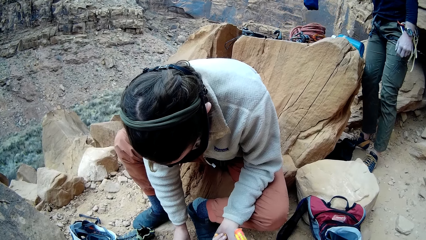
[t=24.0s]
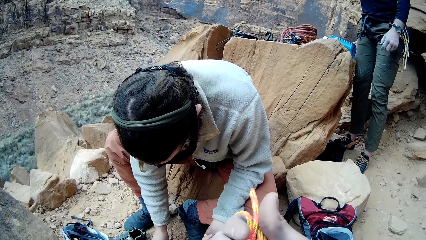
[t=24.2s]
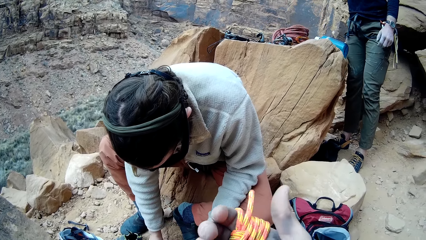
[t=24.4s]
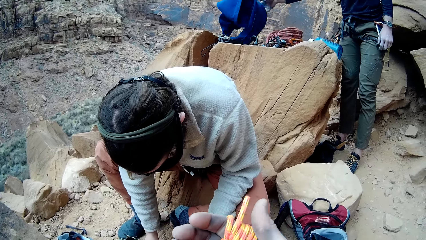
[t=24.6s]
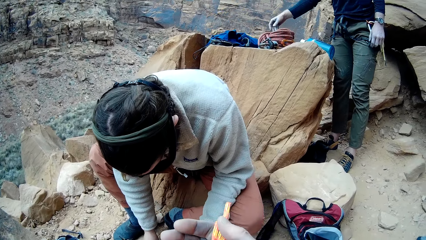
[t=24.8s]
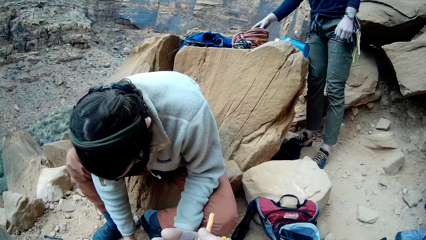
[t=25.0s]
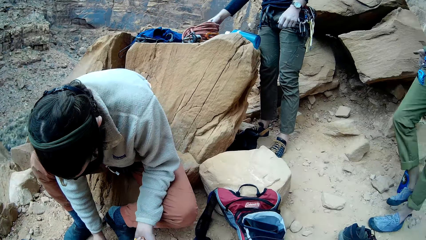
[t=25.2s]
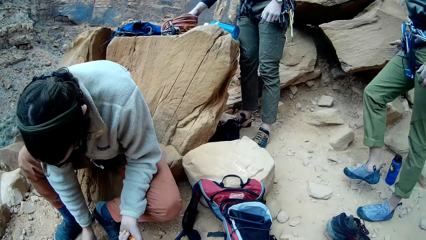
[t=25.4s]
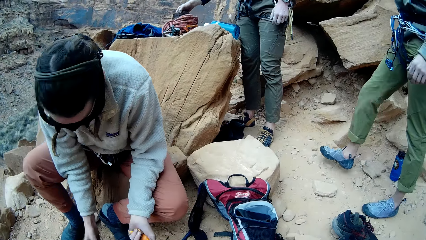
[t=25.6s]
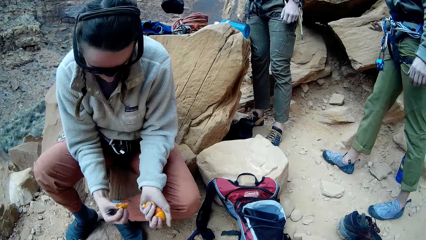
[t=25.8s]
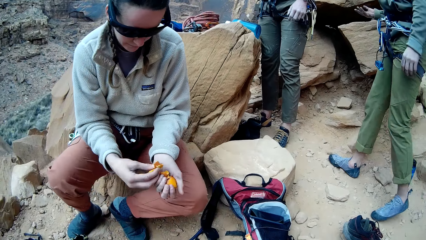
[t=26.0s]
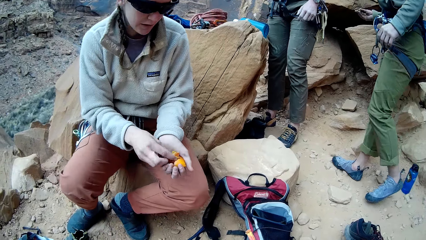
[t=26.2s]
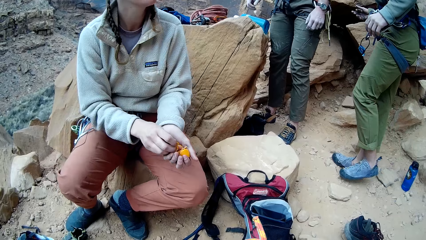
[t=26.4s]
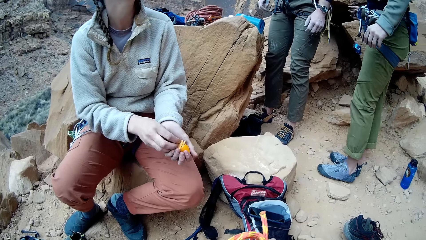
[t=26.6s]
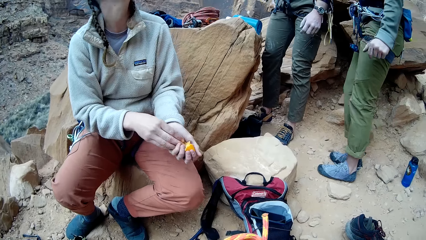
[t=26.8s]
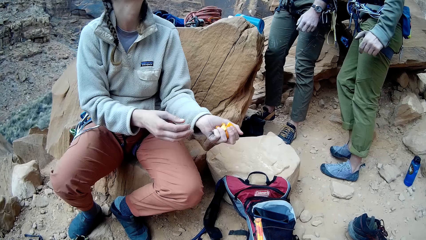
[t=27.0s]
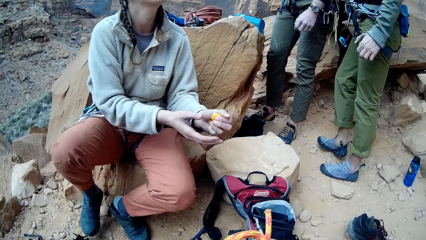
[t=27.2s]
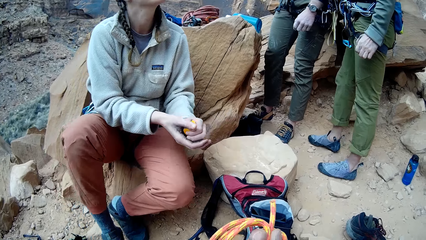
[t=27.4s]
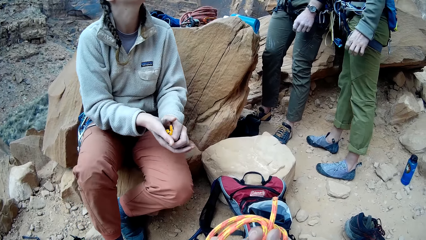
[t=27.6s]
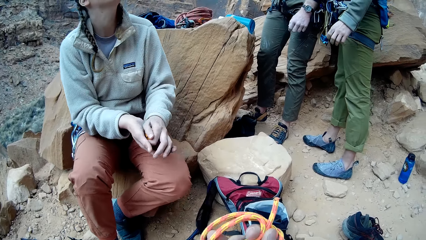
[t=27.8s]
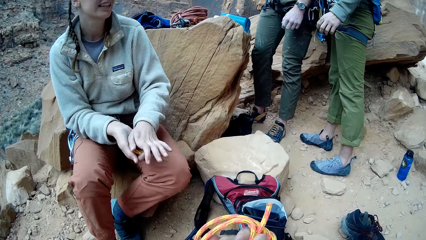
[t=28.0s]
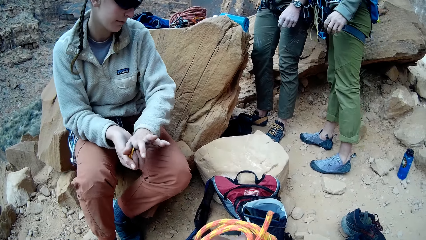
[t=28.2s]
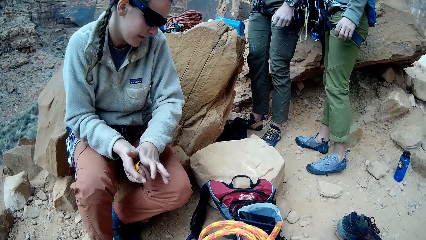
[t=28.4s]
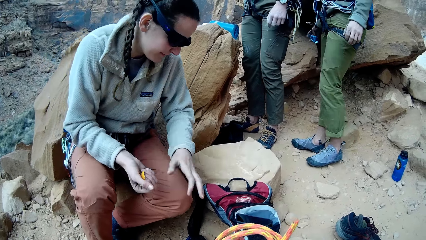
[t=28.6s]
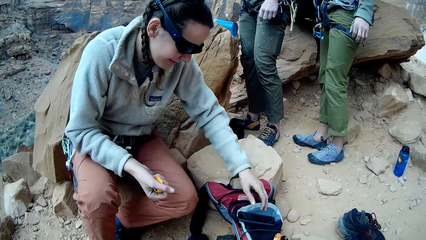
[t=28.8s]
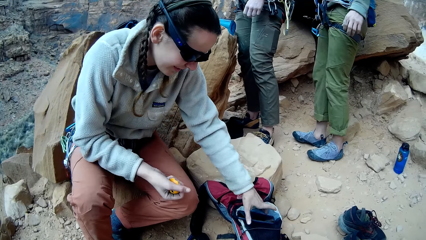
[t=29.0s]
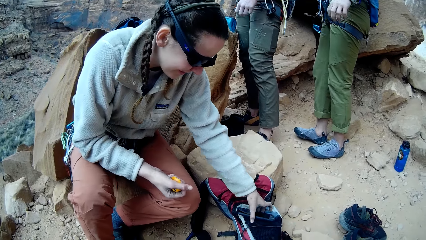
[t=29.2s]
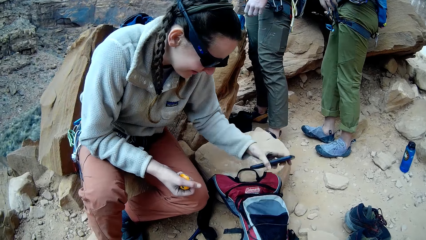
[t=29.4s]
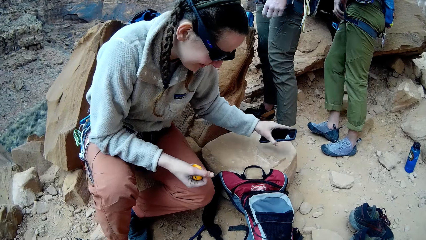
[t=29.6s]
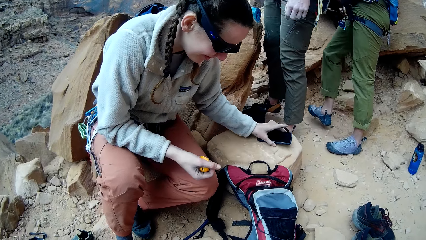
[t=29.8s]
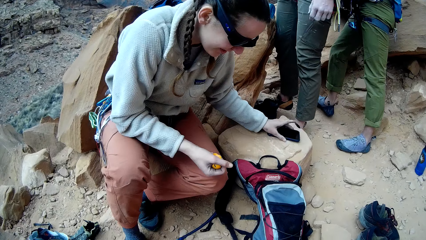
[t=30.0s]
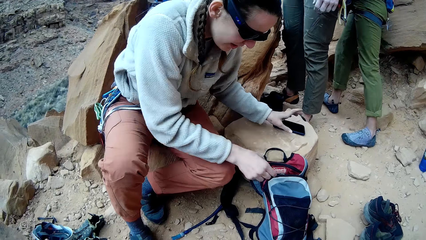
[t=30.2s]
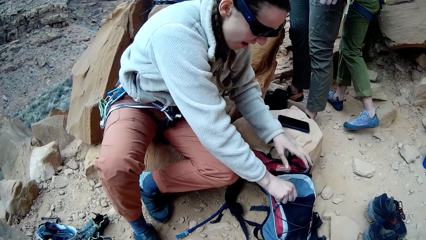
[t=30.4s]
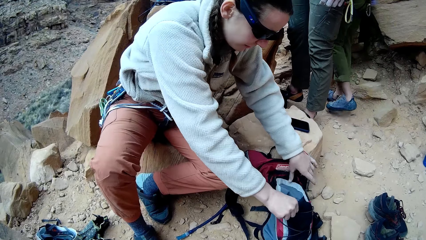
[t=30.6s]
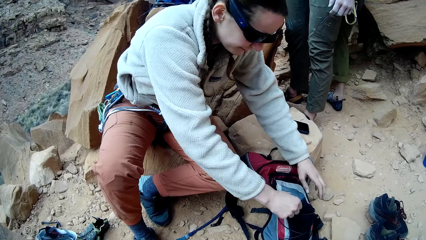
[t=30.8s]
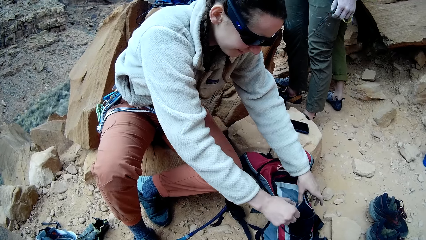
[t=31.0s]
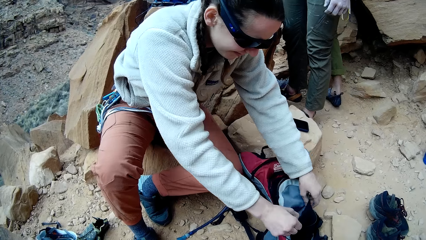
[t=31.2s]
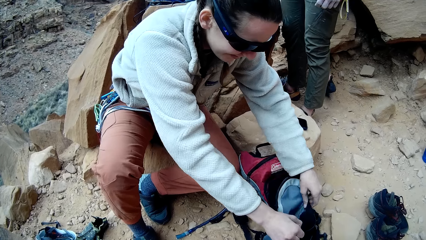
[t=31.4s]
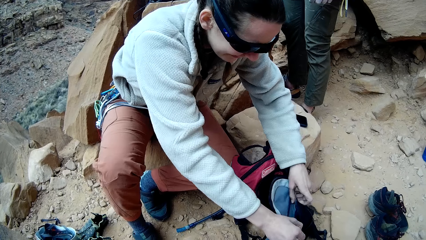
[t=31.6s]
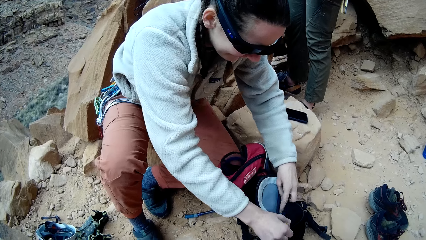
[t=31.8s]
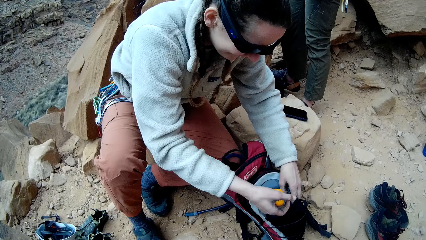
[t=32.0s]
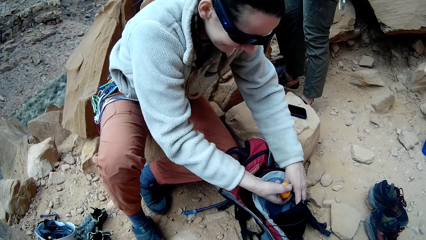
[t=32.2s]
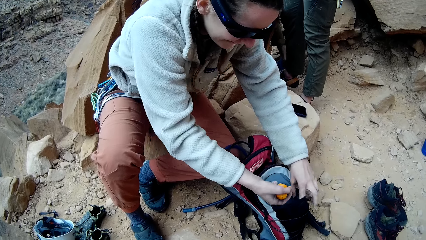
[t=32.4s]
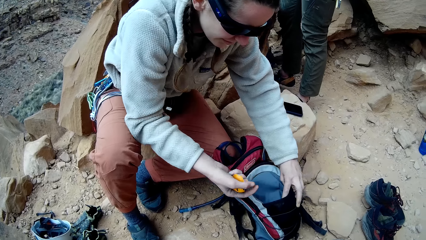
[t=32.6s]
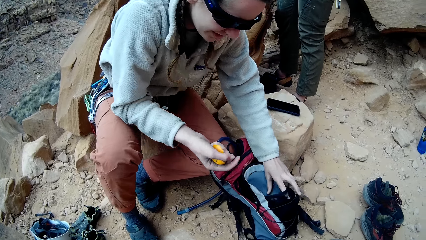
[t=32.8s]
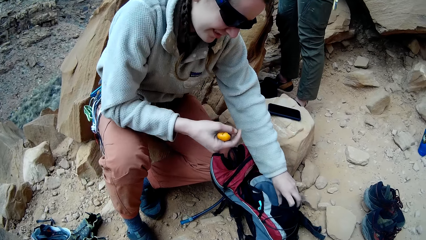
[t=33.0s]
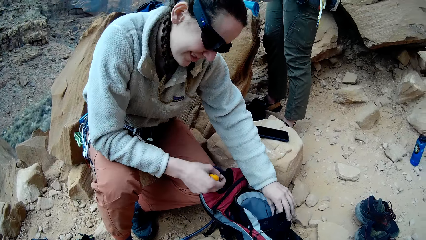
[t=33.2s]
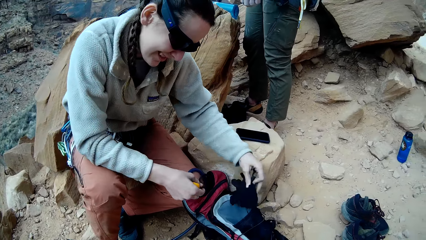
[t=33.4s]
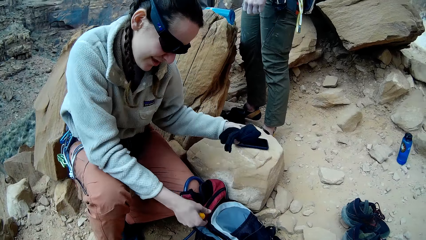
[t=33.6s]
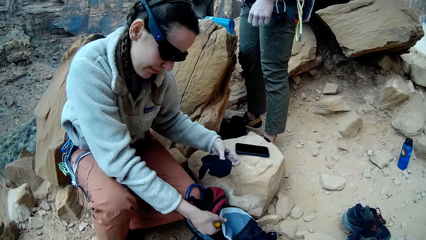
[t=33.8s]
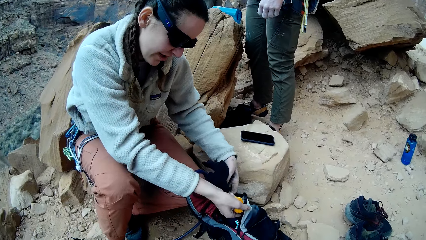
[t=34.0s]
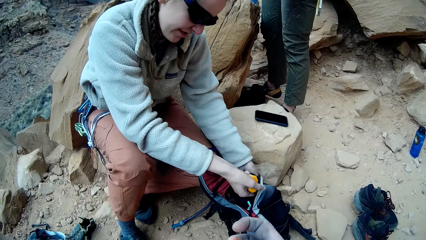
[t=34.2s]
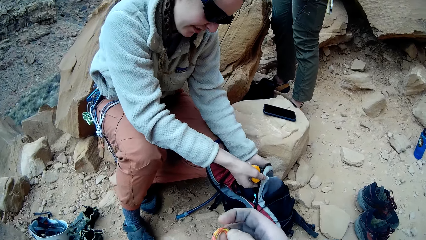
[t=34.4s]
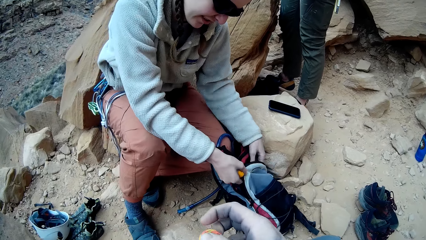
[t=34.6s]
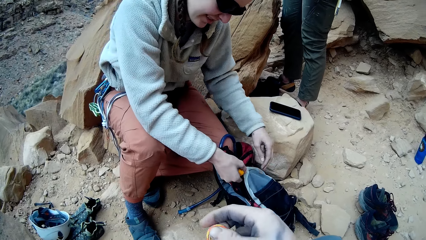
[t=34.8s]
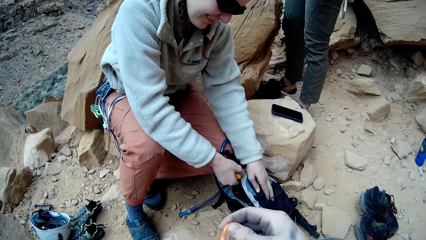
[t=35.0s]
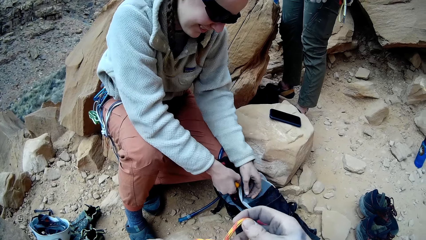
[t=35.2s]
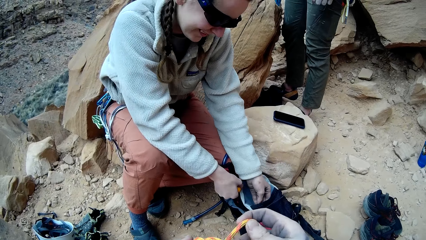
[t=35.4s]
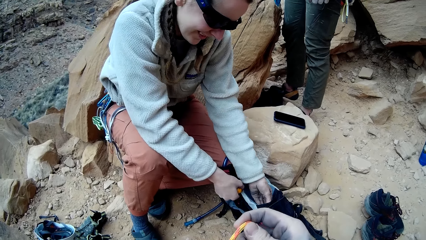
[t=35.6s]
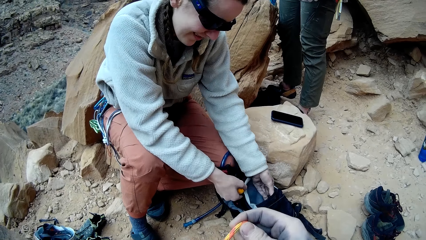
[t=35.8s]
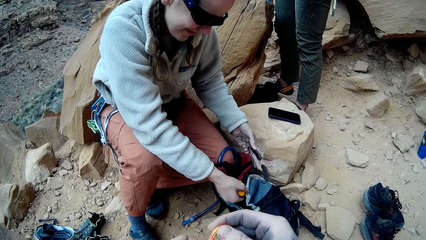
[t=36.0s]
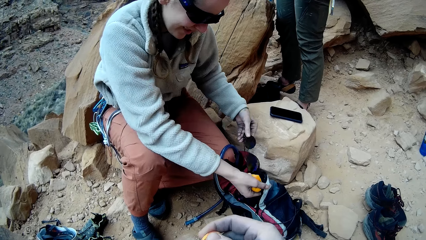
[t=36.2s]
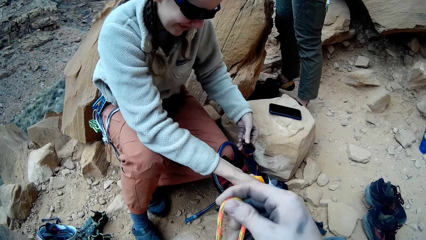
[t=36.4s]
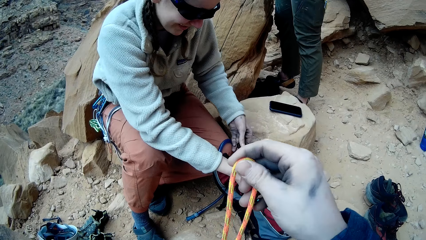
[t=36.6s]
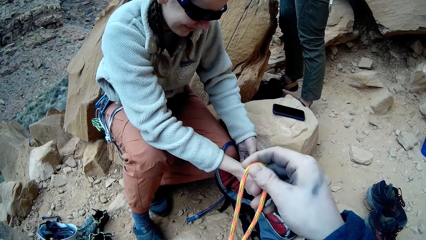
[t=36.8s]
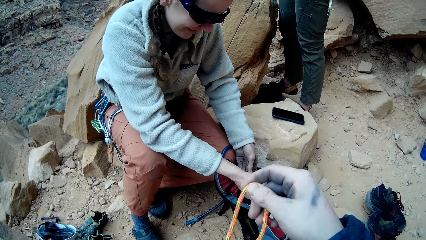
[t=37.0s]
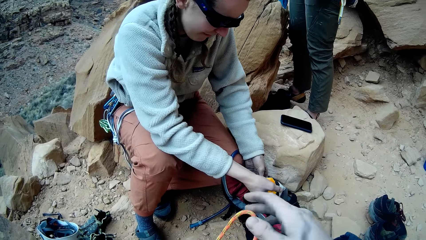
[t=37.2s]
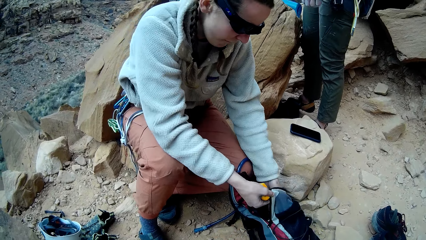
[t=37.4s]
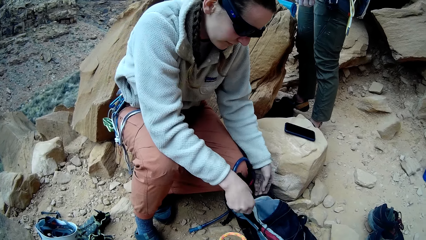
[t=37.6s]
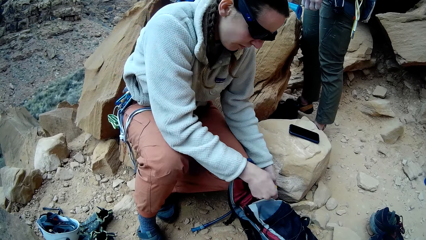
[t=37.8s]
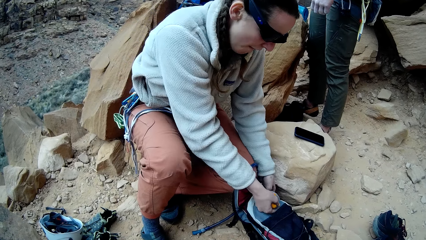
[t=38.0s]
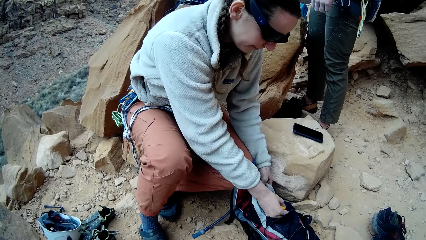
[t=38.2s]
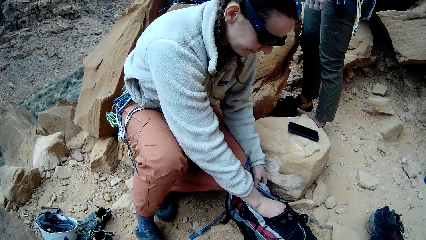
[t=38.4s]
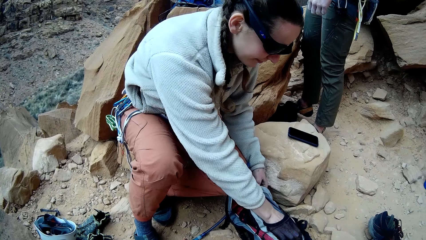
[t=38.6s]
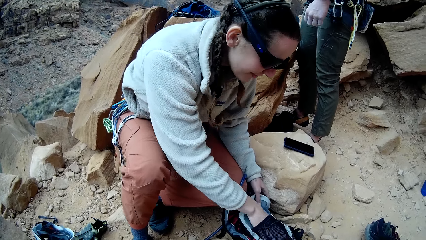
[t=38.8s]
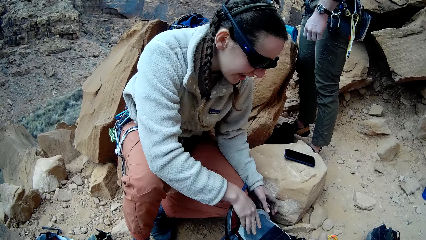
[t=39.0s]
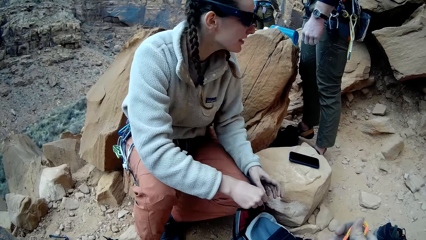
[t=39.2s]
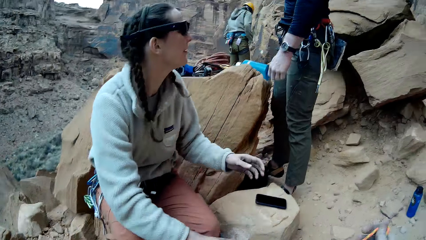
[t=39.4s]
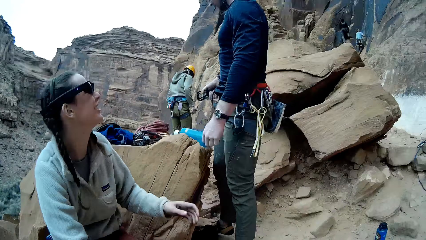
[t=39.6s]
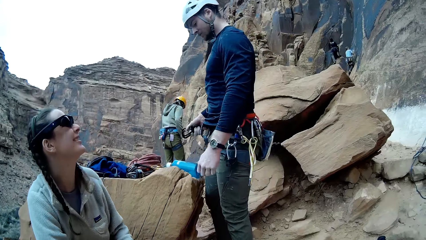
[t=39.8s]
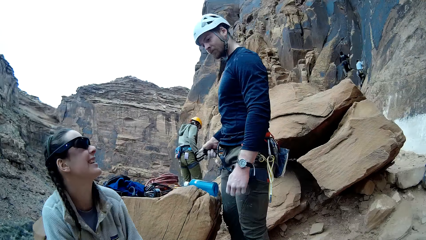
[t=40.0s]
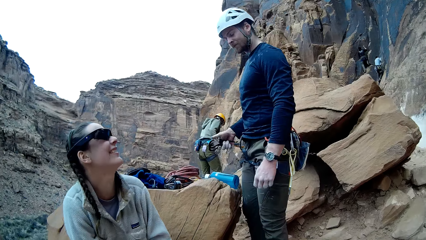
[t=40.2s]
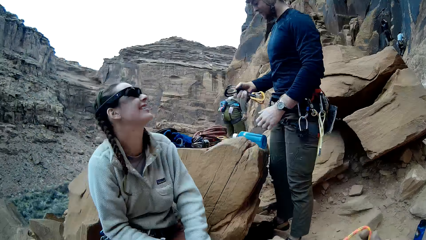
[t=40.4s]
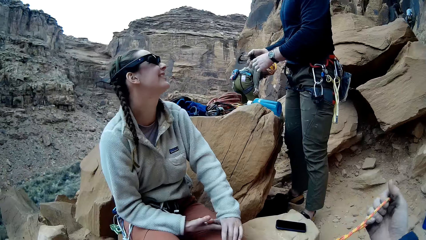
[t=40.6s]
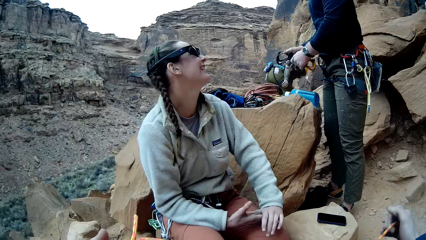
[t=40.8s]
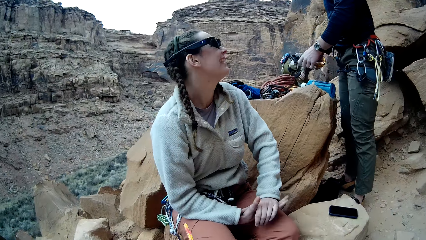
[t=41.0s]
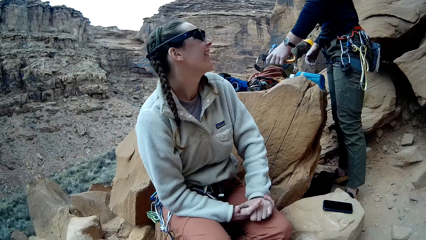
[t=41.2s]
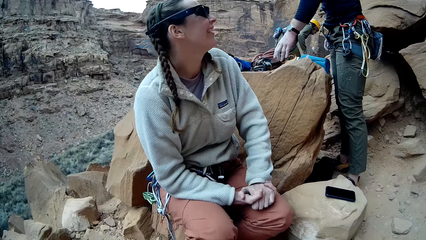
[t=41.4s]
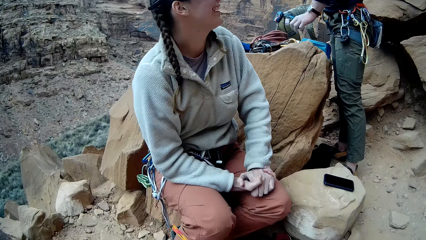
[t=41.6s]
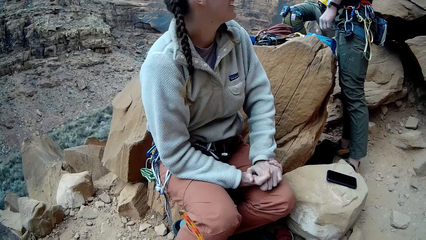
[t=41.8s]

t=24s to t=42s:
A man picks up a piece of cloth, a sweater, from a rock. The man puts down the piece of cloth on the rock. Another man walks around a mountain. A lady holds peels with hands. The lady puts a mobile phone on a rock. The first man walks around the mountain. The camera wearer looks around a camping site. The lady opens a bag. The lady puts the peels in the bag, picks up gloves from the bag, puts the gloves in the bag, removes spectacles from the bag and puts the spectacles in the bag. The camera wearer adjusts a rope on a hand. The first man looks around the mountain. The lady puts the peels in the bag. The lady talks with the first man.
